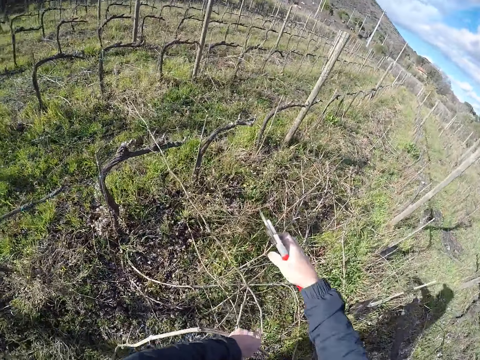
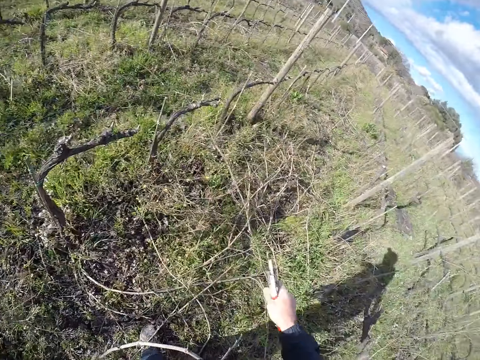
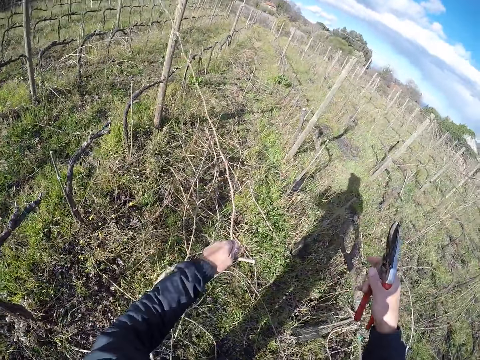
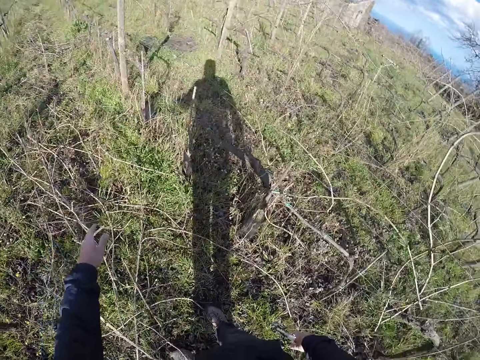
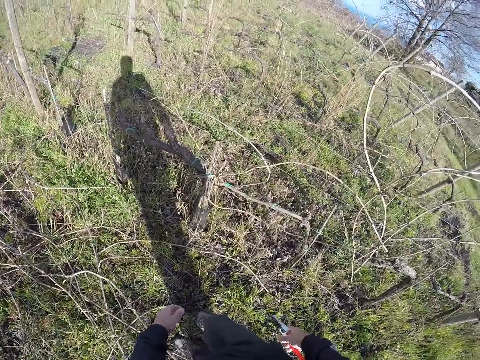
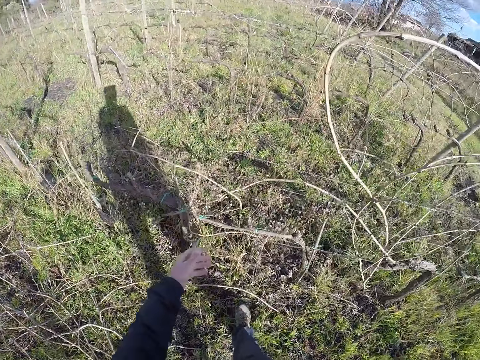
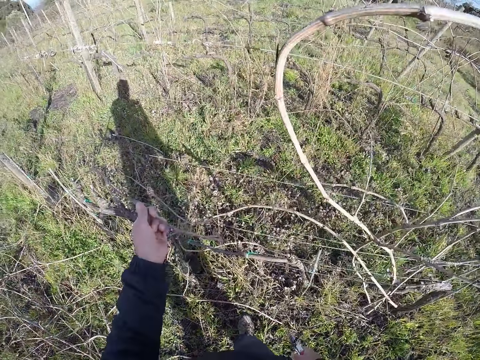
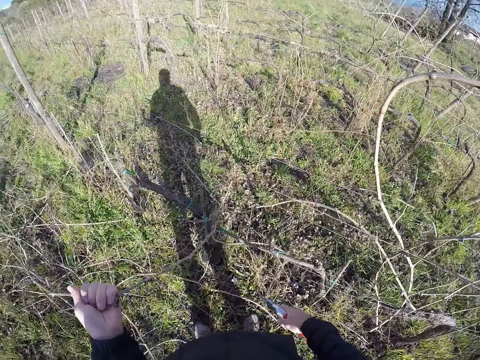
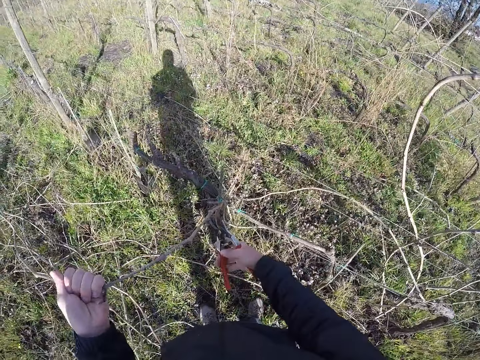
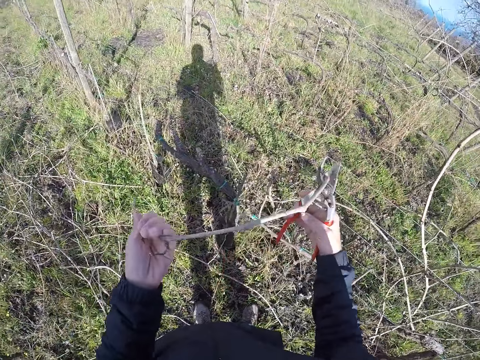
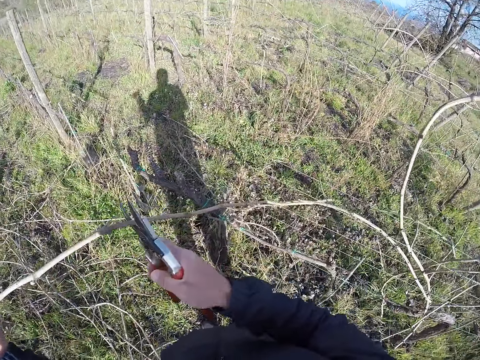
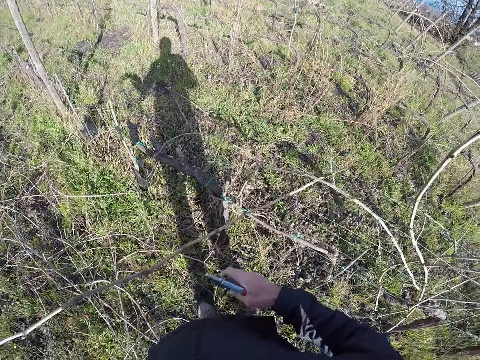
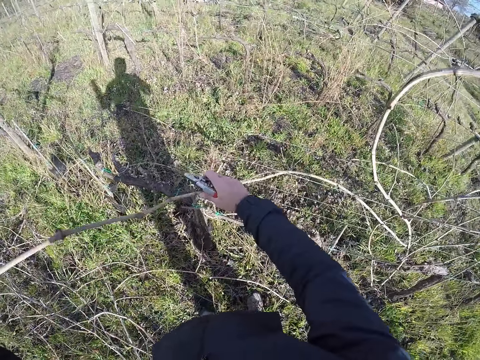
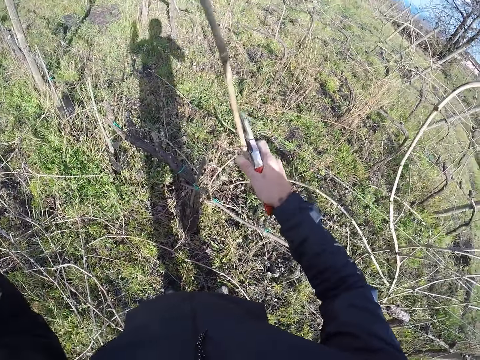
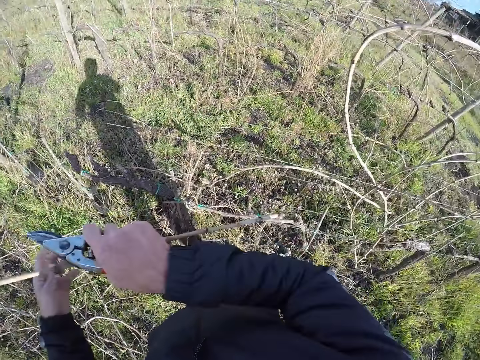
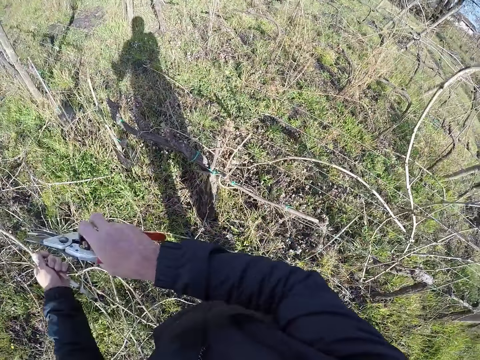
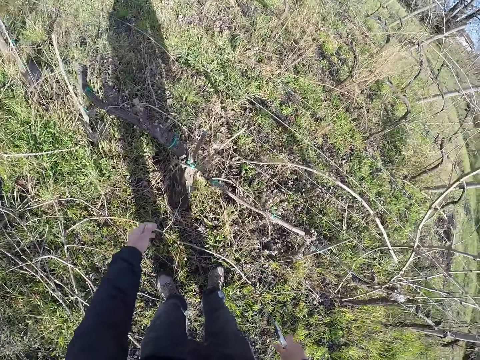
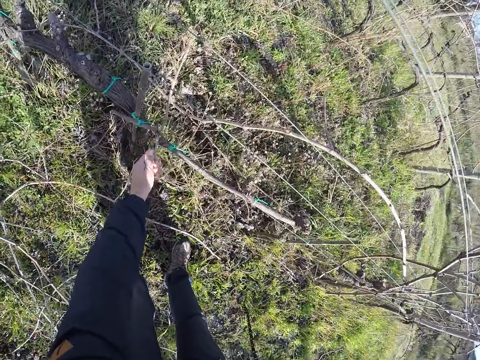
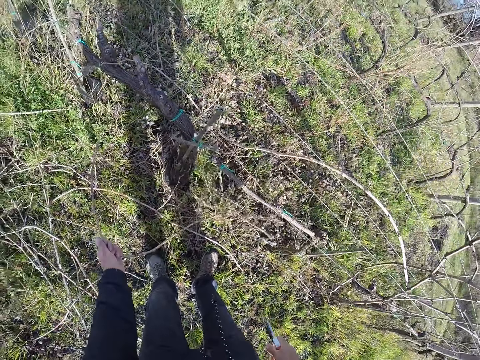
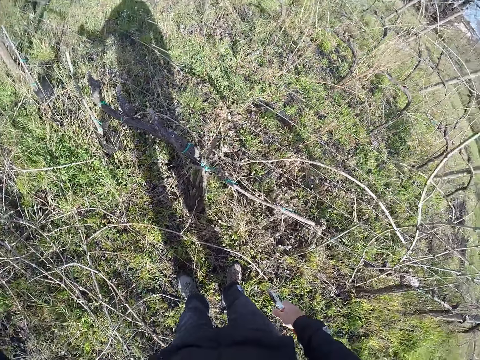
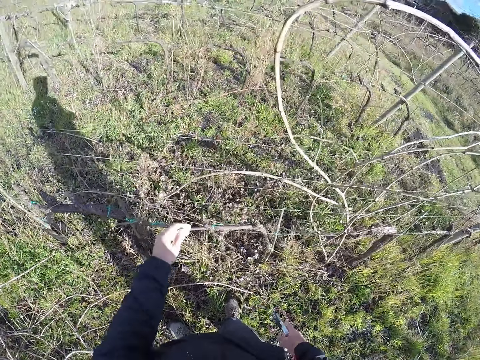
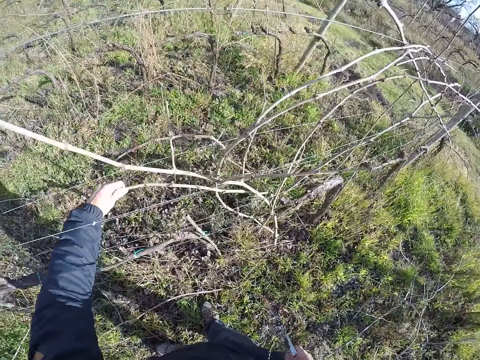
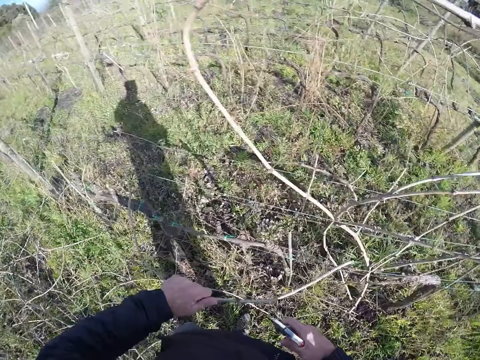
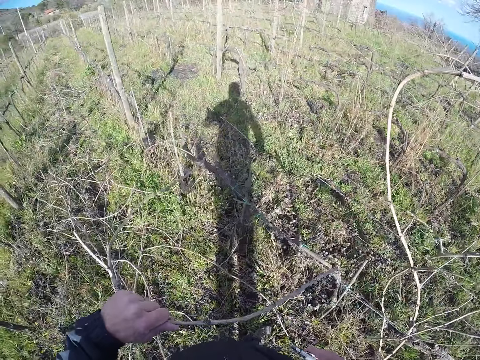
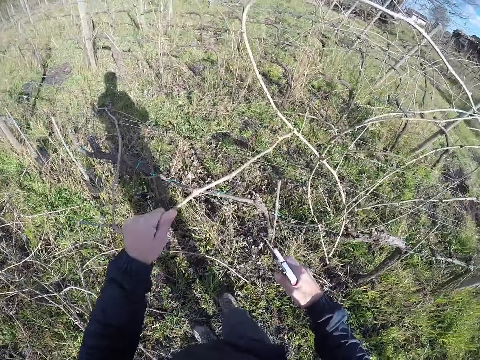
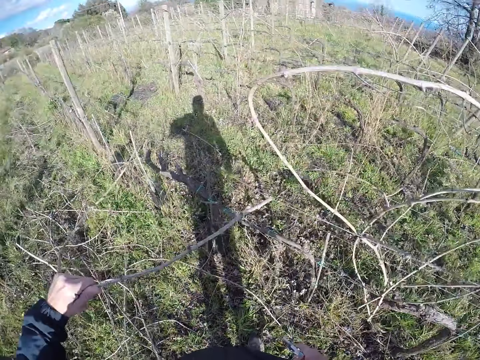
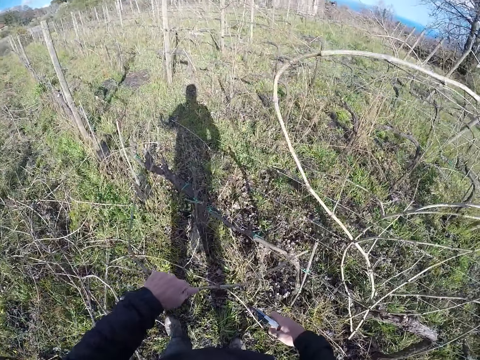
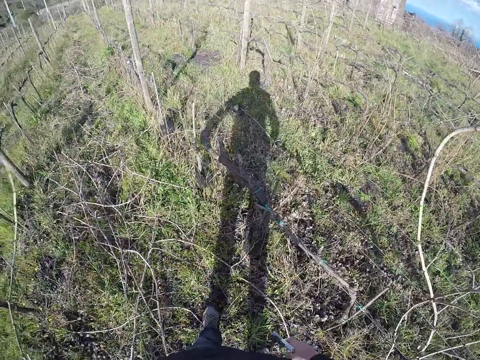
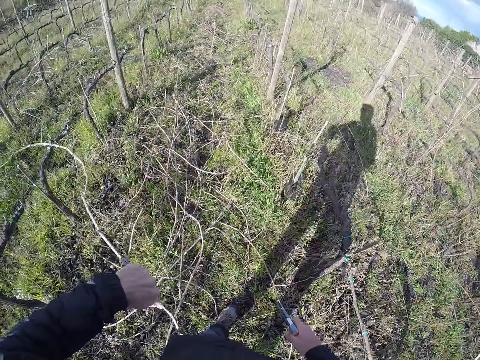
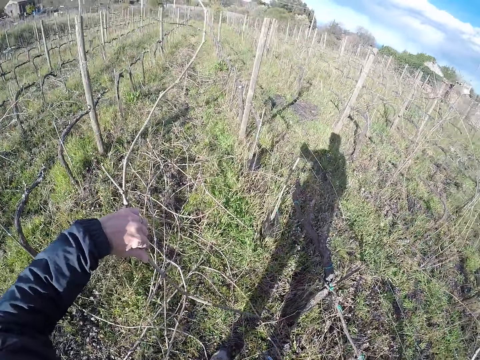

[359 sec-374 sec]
The camera wearer drops the twig on the ground with his left hand. He pulls out a twig or branch from the wire fence with his left hand. He pulls out the twig from the wire fence with both hands. He cuts the branch with the cutter. He drops the twig on the ground. He pulls out a twig from the wire fence with his left hand. He drops the twig on the ground. He pulls out a twig or piece of wood from the wire fence with his left hand. He pulls the piece of wood from the fence.

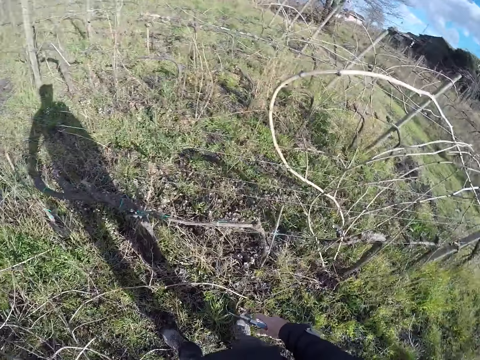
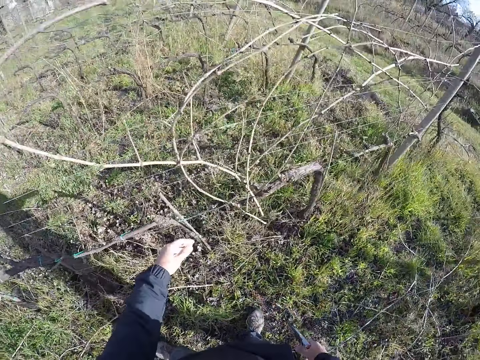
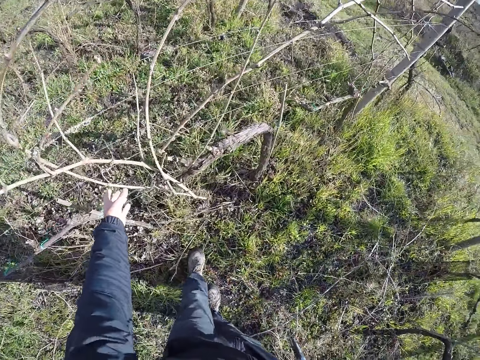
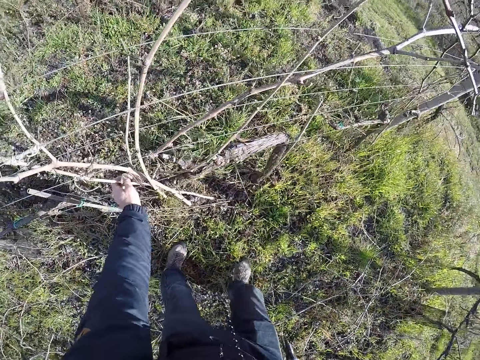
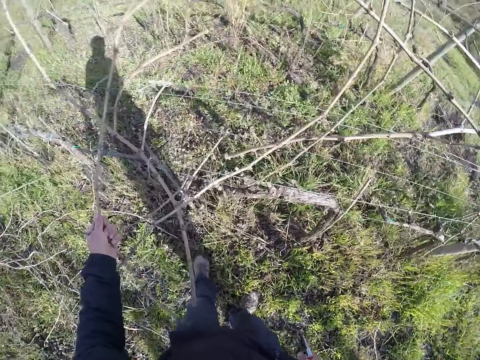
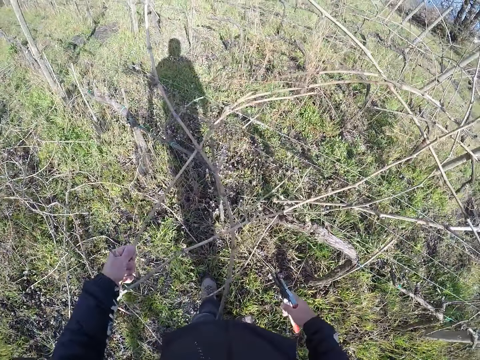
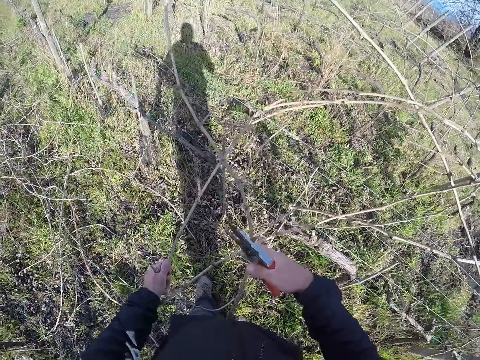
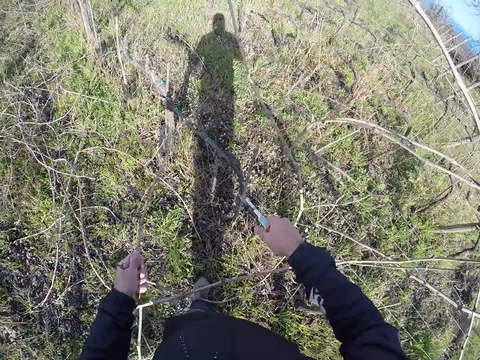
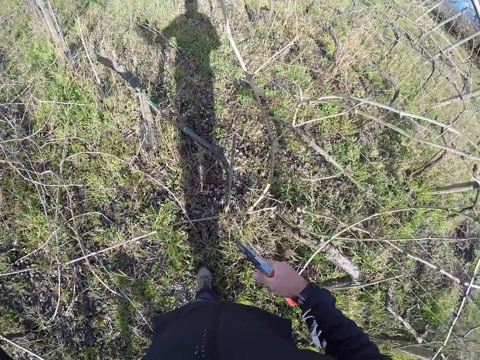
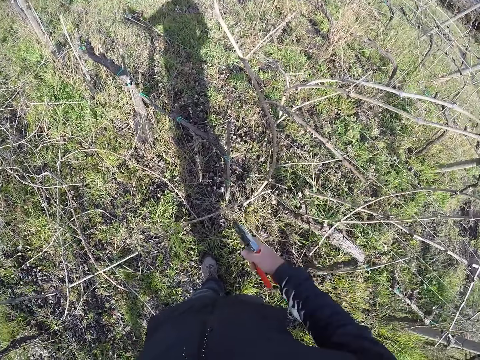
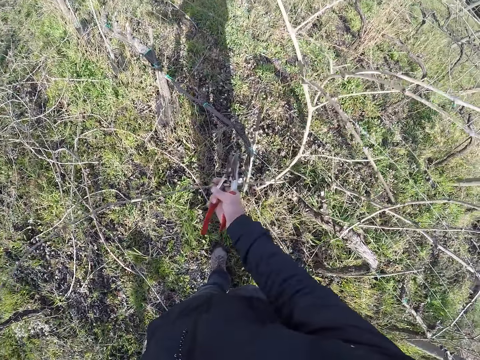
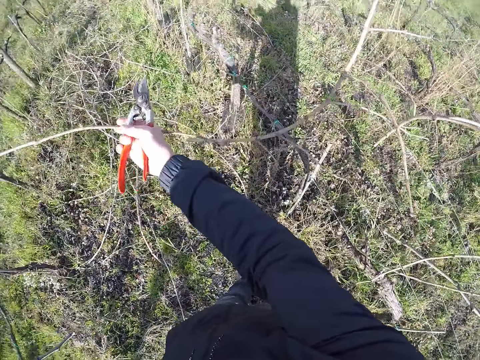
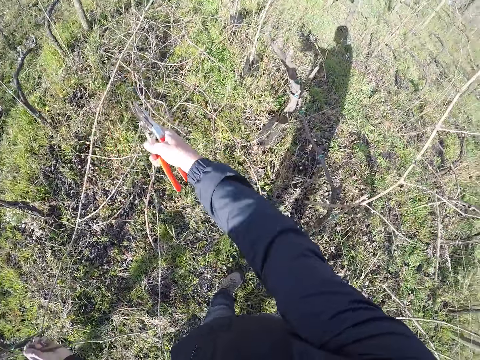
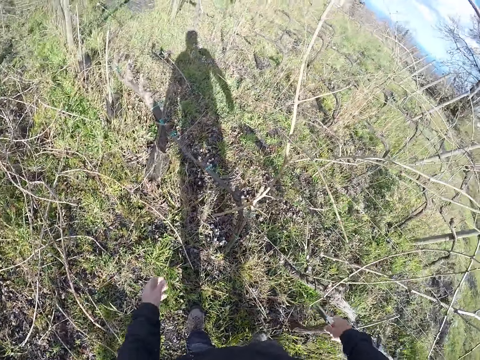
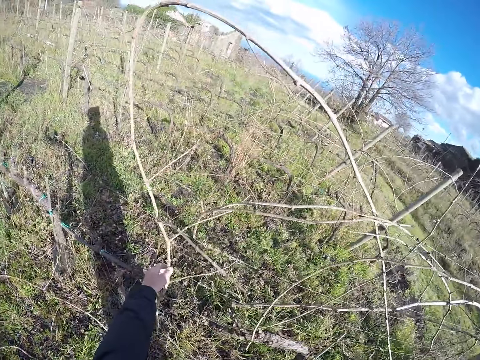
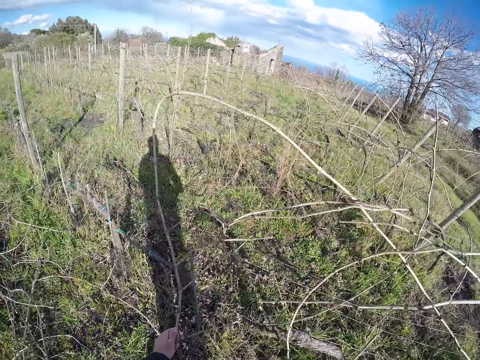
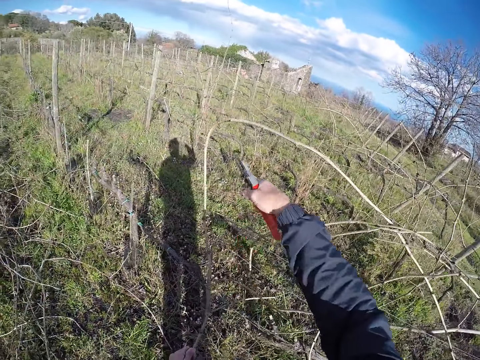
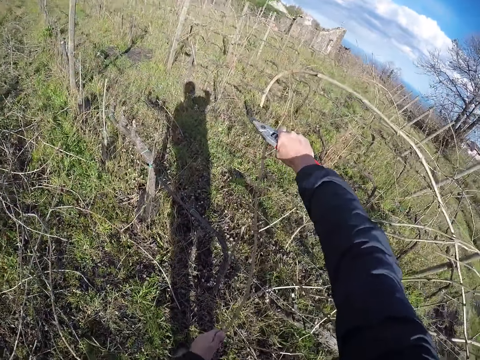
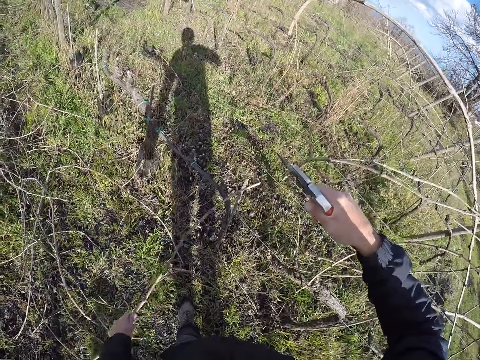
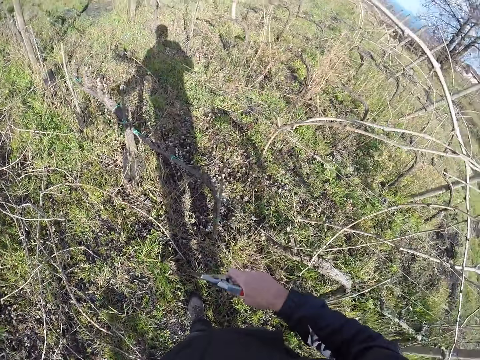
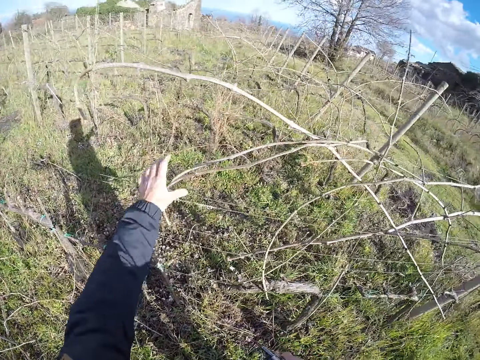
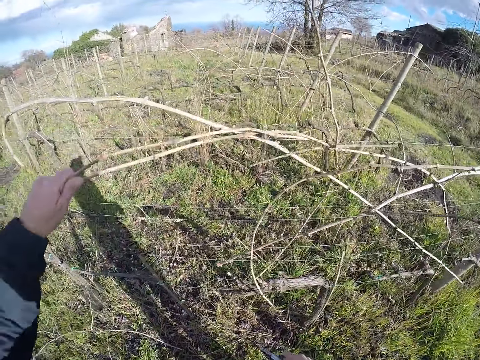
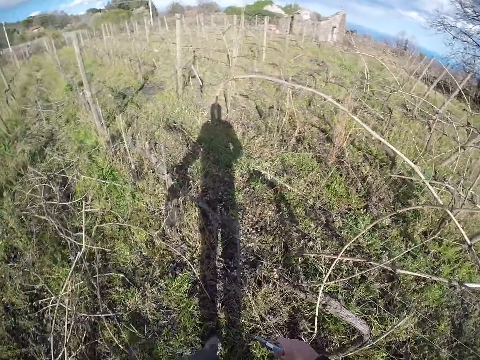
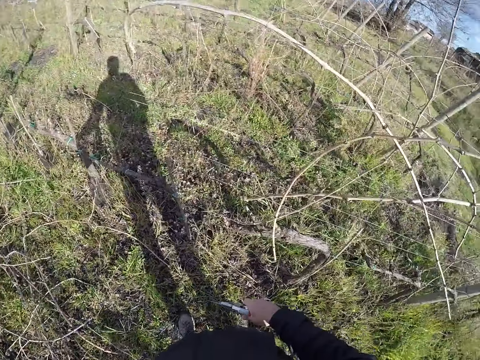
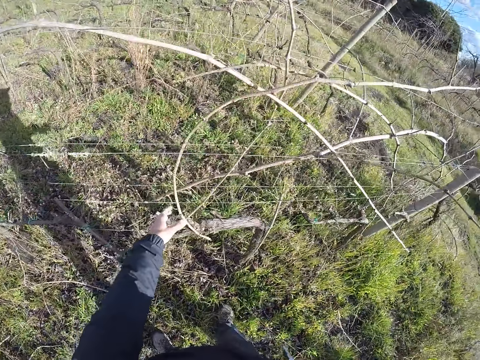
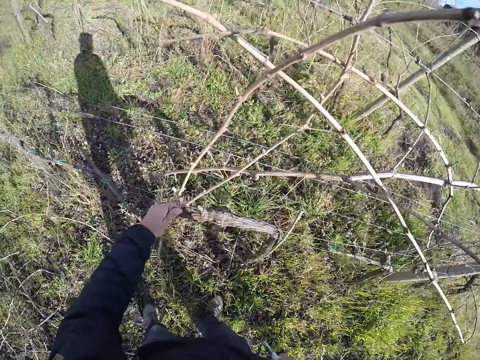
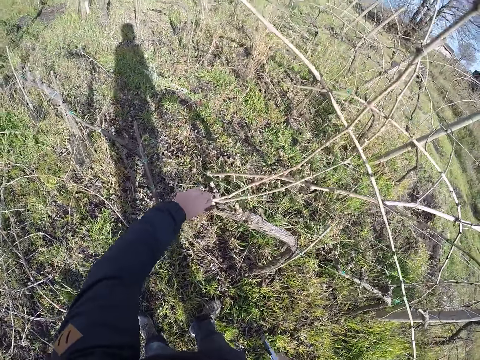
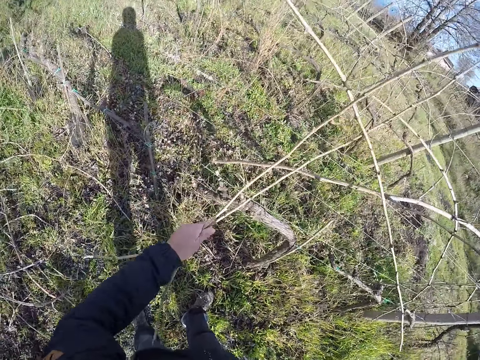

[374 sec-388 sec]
The camera wearer drops the twig on the ground. He pulls out a twig from the wire fence with his left hand. He cuts the twig with the pruner in his right hand. He pulls out the twig from the wire fence with his right hand. He drops the twig on the ground. He pulls out a twig from the wire fence with his left hand. He cuts the twig with the pruner in his right hand. He drops the twig on the ground. He pulls out twigs from the wire fence with his left hand. He drops the twigs on the ground. He pulls out twigs from the wire fence with his left hand.
